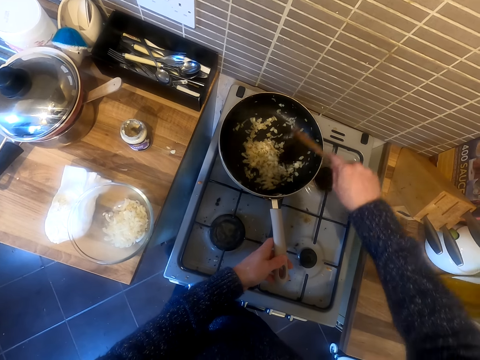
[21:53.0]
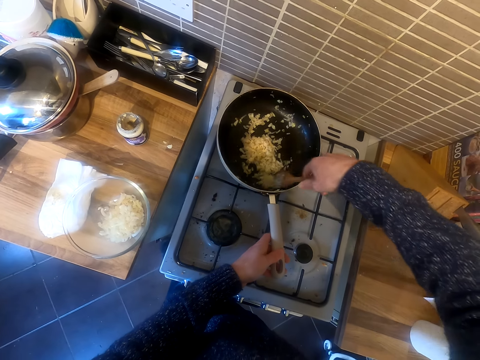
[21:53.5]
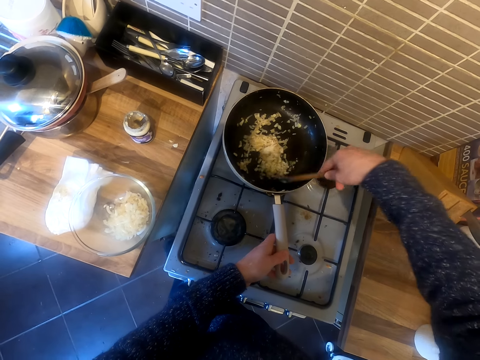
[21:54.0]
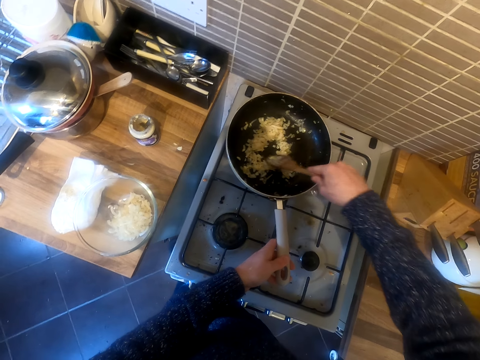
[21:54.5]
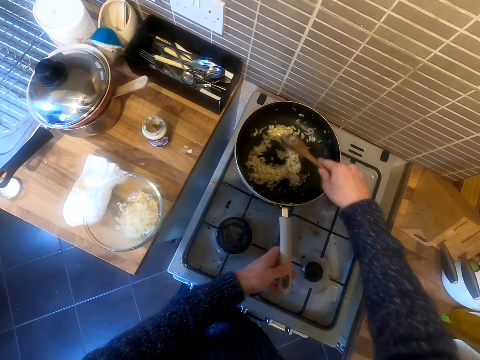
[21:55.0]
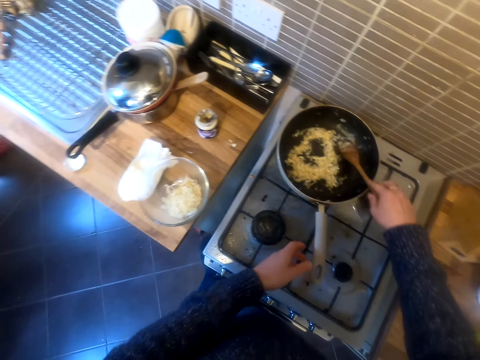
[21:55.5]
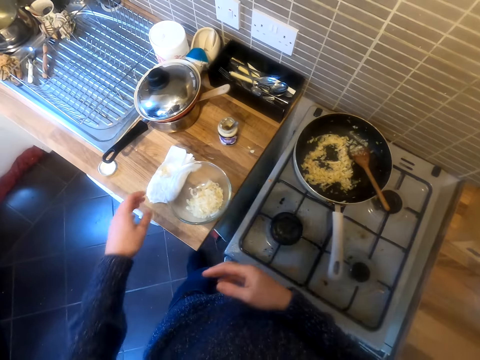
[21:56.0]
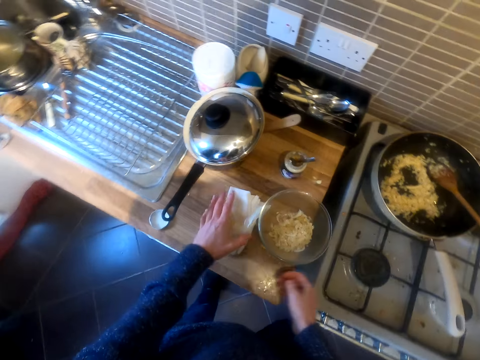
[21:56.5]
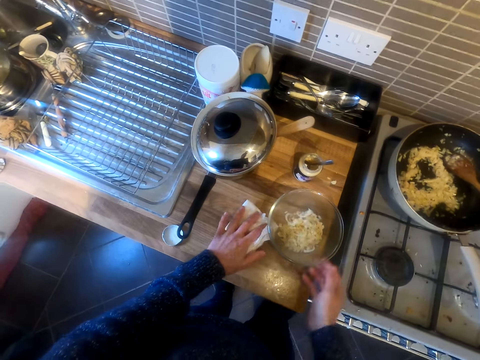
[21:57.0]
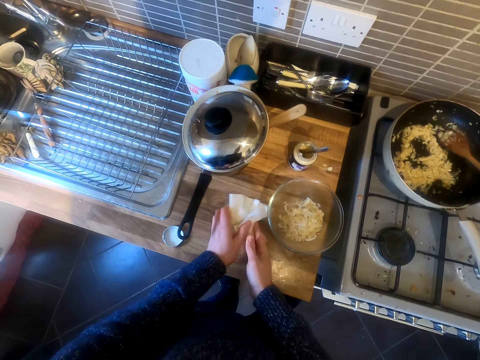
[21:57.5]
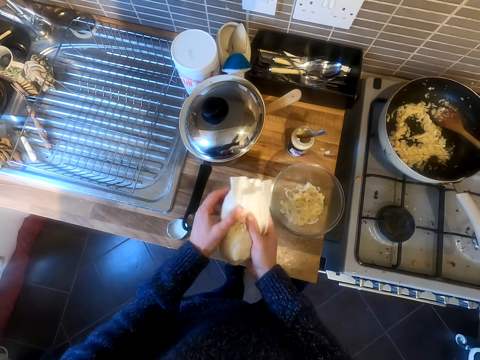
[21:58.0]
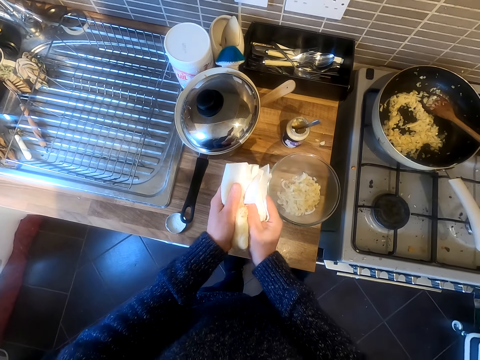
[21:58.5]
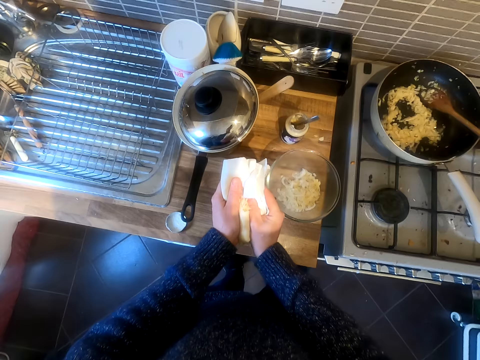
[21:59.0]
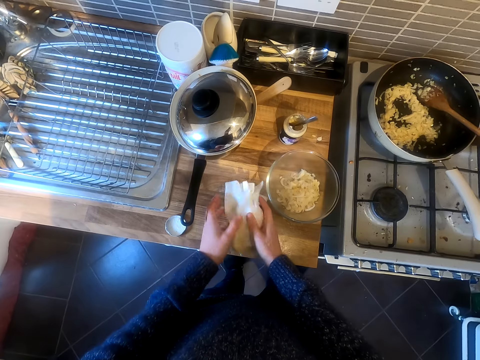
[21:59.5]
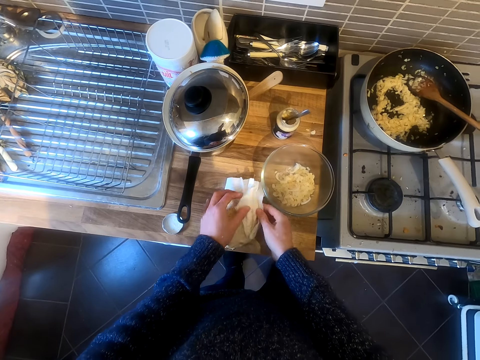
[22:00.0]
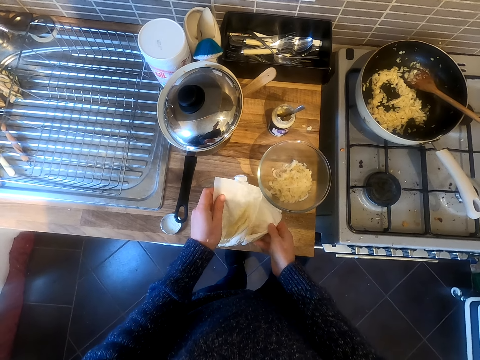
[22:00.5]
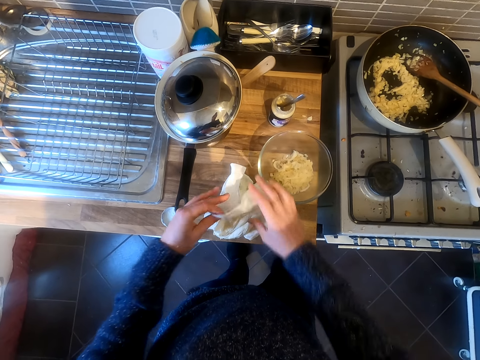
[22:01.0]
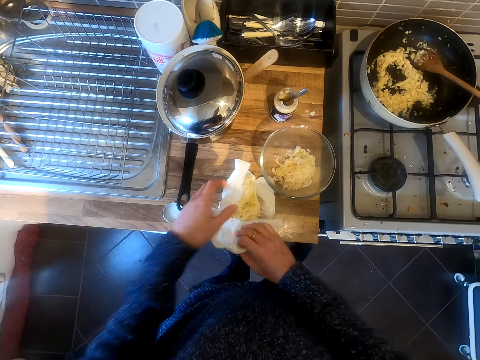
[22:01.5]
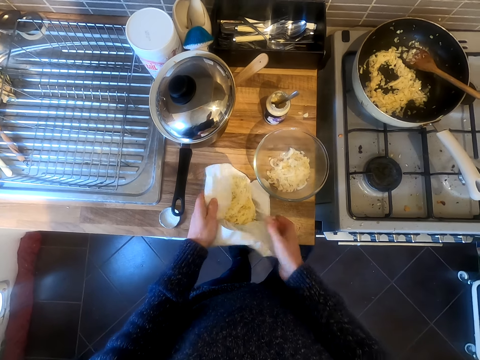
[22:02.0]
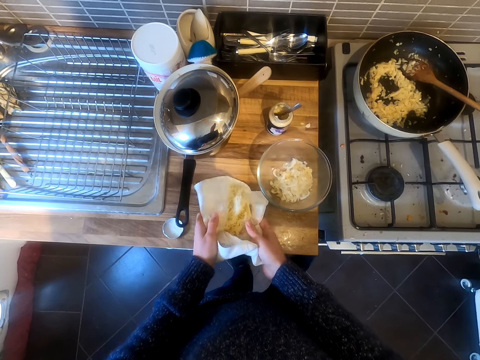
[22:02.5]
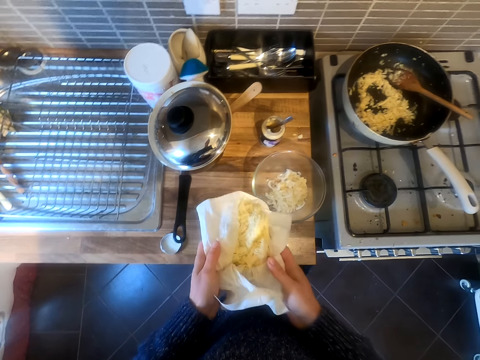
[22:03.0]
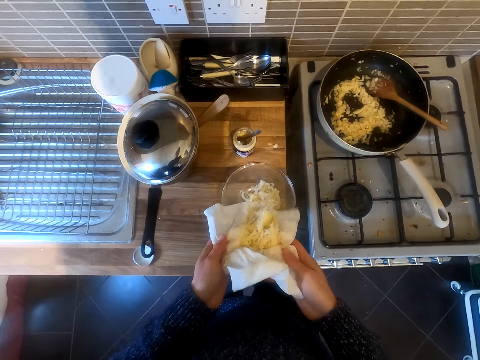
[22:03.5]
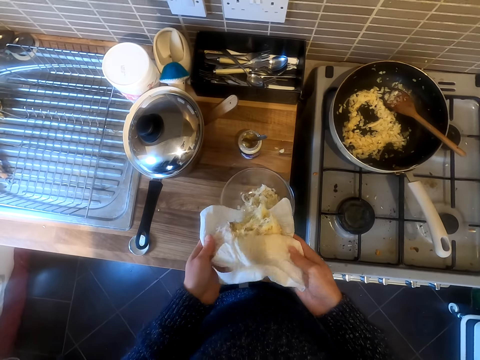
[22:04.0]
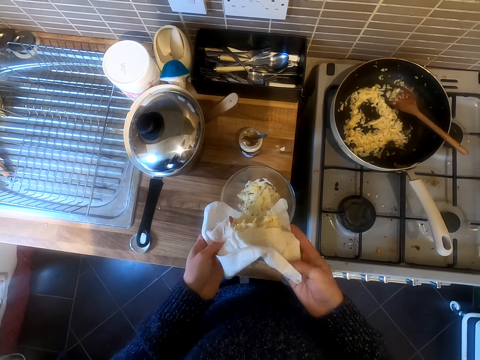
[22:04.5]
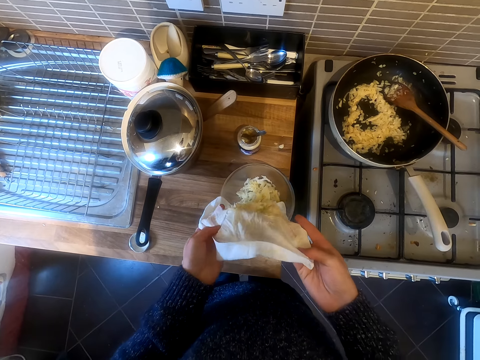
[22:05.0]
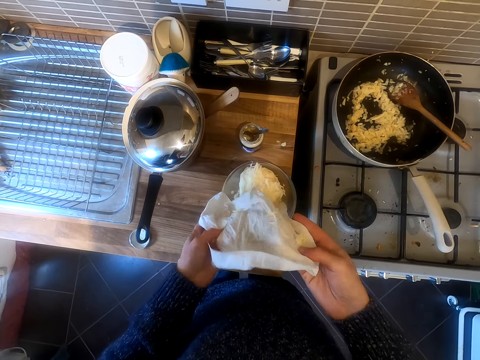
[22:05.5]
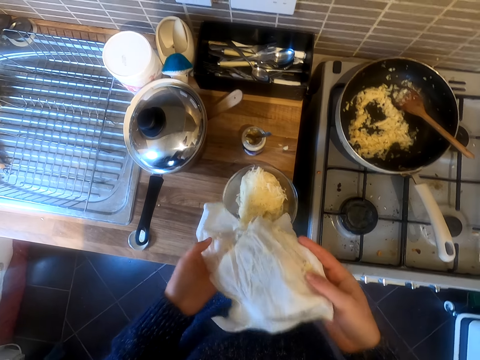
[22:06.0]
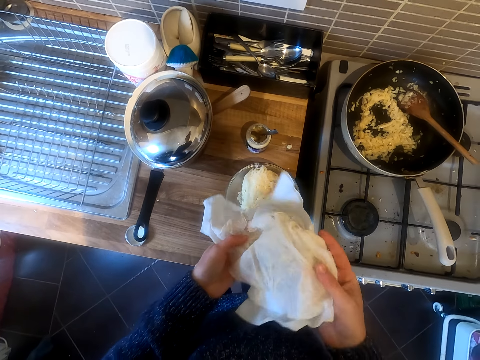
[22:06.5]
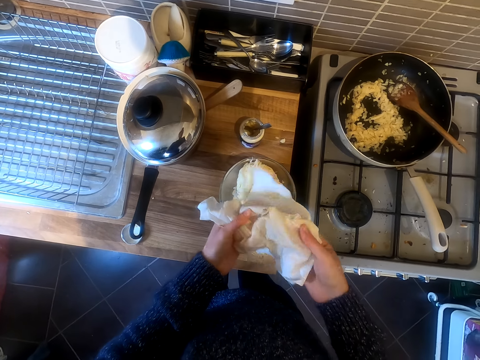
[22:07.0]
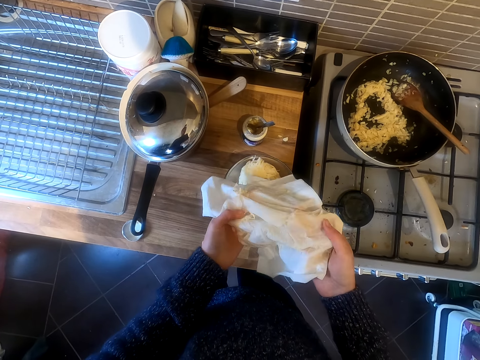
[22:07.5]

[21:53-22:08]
The camera wearer takes the food in the serviette. They put the food in the plate. They serve the food in the small bowl.

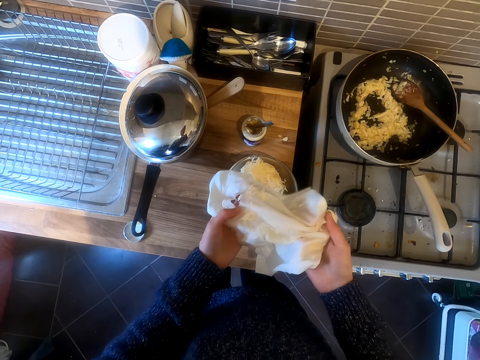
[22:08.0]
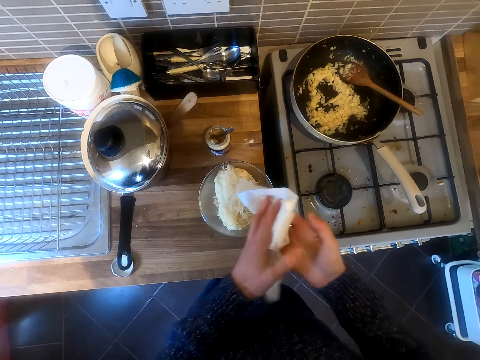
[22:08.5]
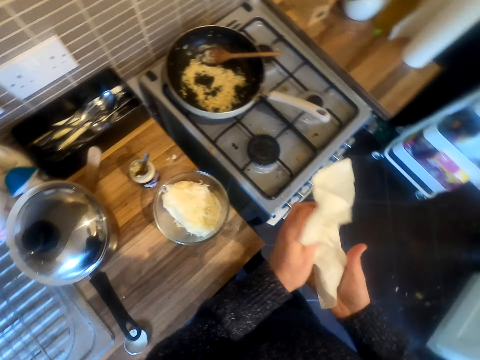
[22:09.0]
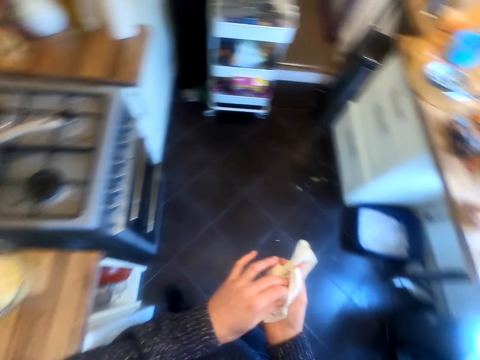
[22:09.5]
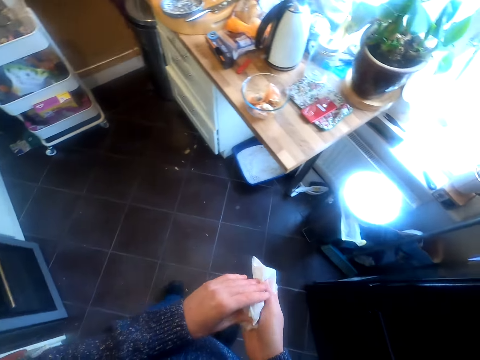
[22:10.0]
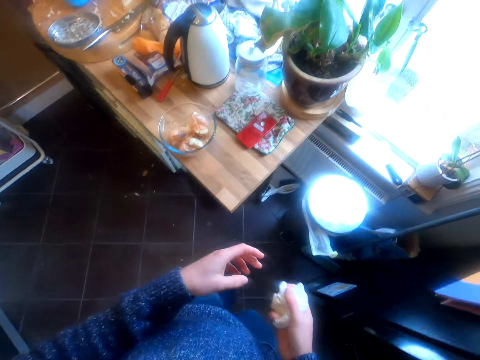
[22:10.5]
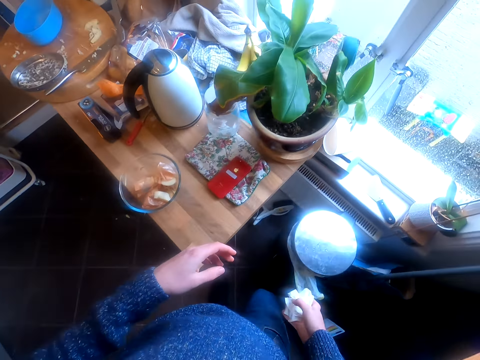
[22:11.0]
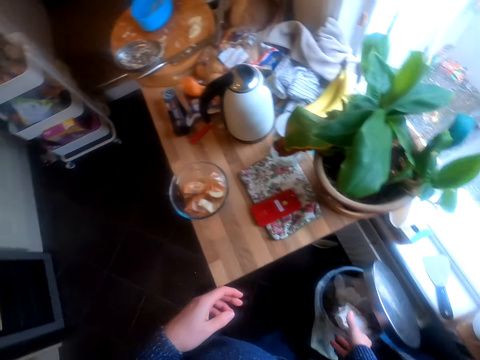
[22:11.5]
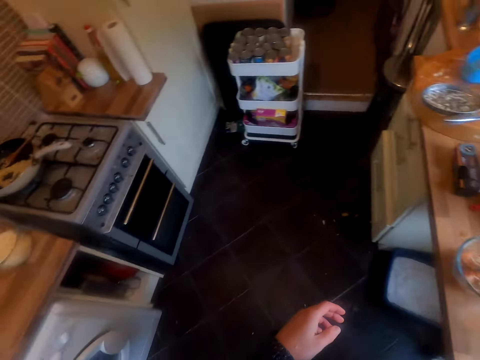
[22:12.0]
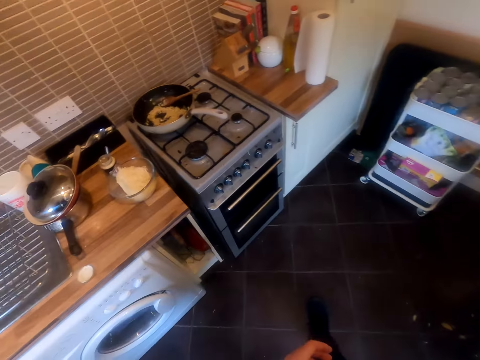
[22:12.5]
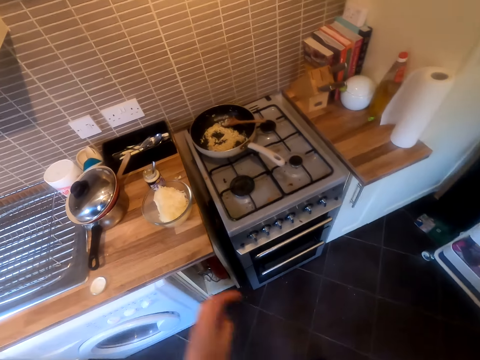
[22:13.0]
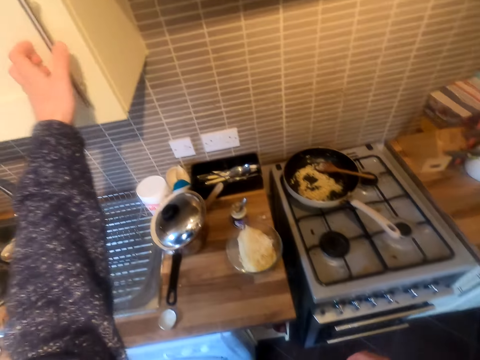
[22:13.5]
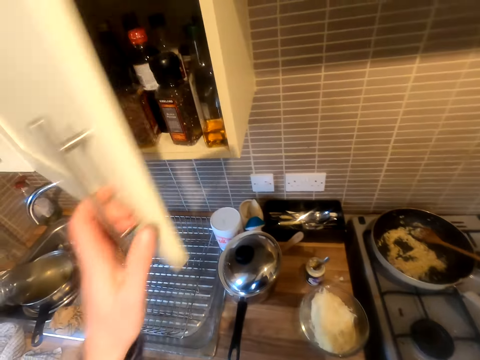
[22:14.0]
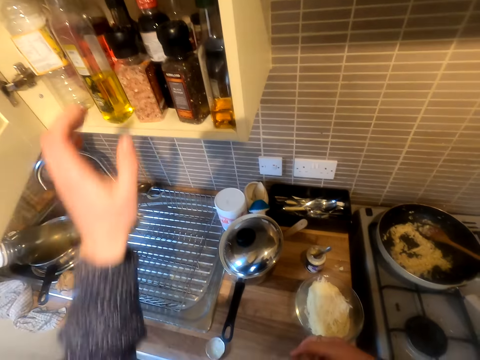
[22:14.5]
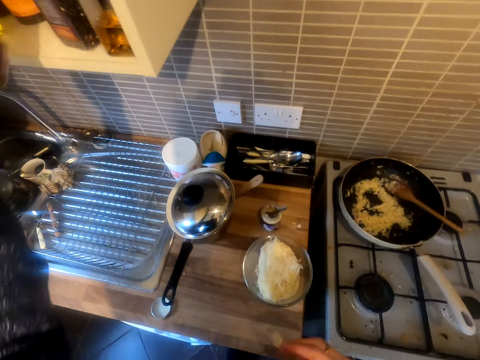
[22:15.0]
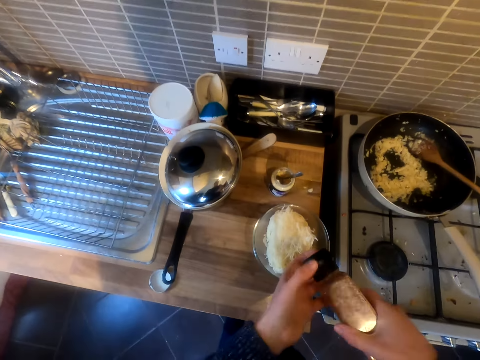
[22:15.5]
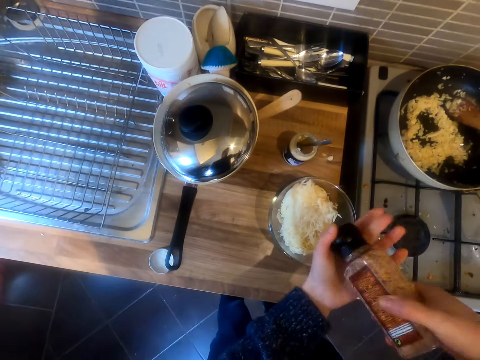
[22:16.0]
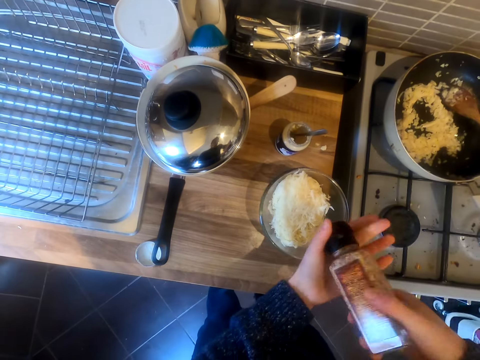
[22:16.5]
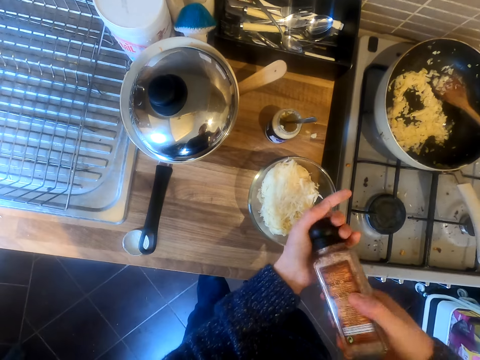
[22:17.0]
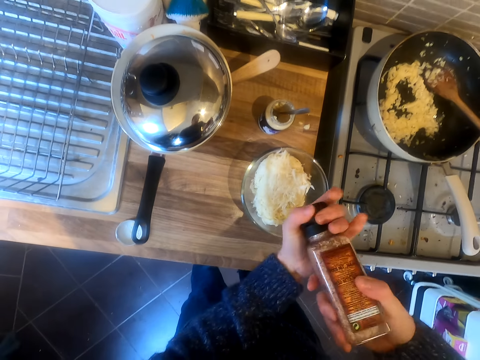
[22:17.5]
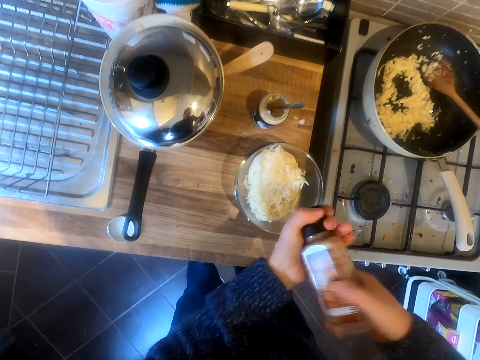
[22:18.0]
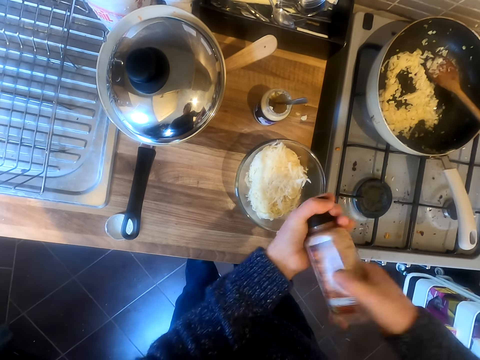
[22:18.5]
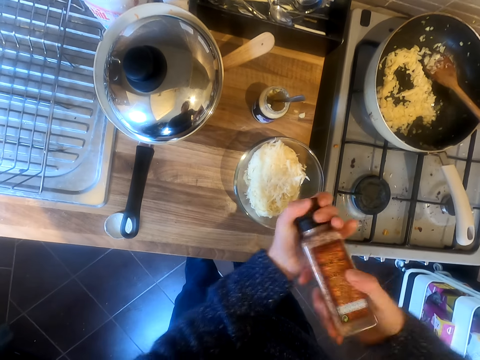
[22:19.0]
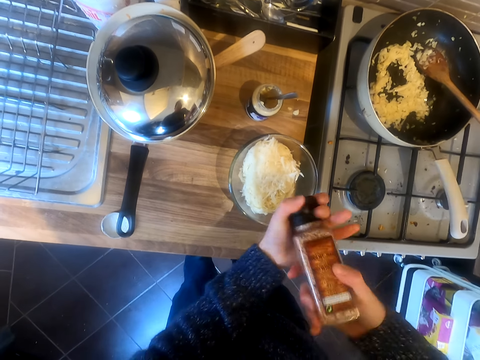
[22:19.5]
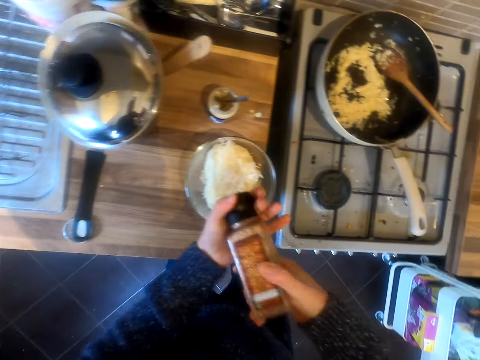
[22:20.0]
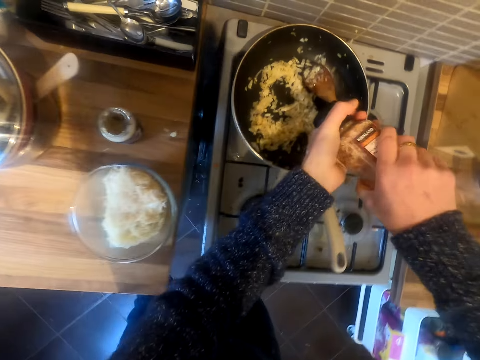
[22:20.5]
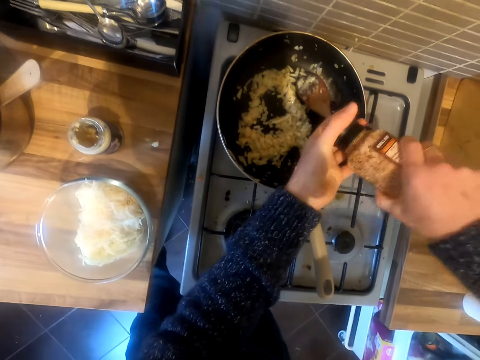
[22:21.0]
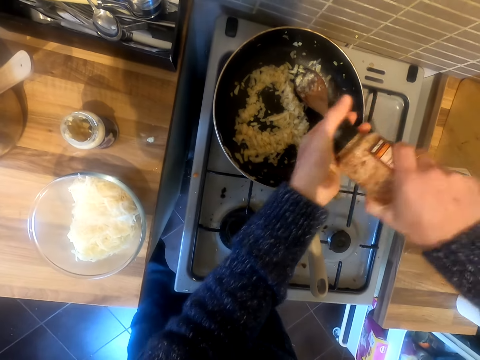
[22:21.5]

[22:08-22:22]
The camera wearer throws the serviette in the bin. They put the plate in the dustbin. They open a drawer or cabinet, pick up the spice from the cabinet, and pour the spice in the food. They open something.
